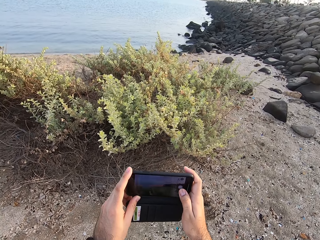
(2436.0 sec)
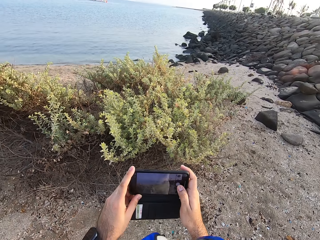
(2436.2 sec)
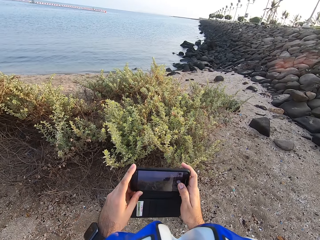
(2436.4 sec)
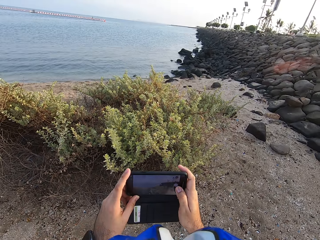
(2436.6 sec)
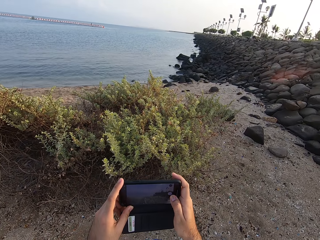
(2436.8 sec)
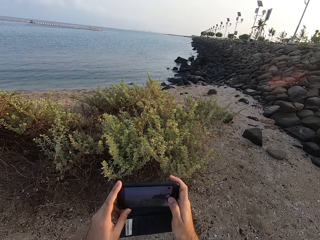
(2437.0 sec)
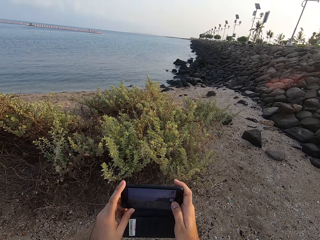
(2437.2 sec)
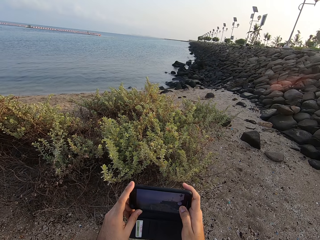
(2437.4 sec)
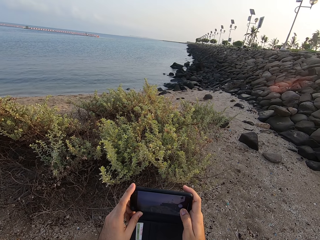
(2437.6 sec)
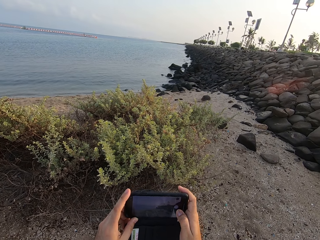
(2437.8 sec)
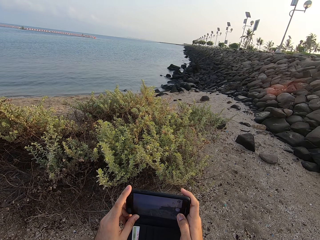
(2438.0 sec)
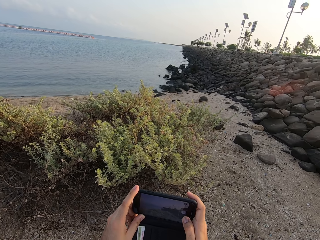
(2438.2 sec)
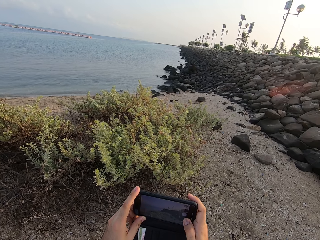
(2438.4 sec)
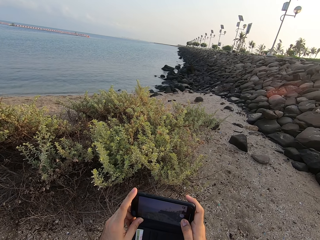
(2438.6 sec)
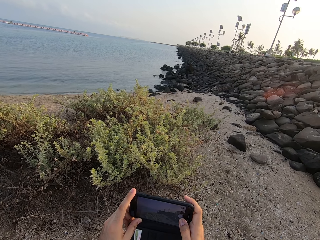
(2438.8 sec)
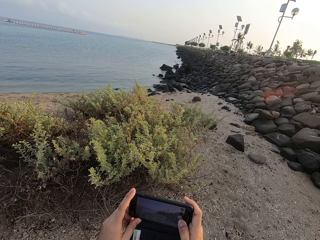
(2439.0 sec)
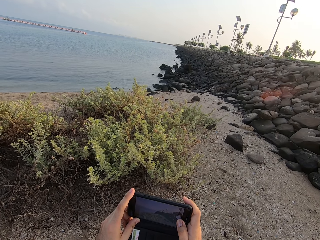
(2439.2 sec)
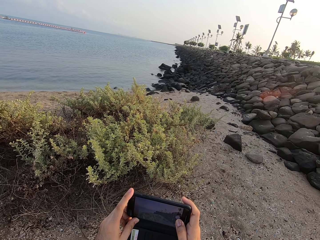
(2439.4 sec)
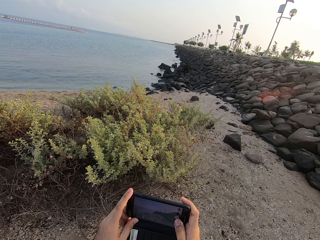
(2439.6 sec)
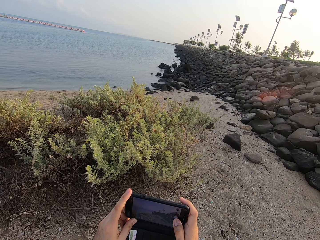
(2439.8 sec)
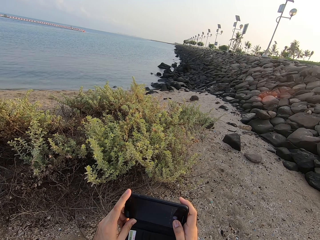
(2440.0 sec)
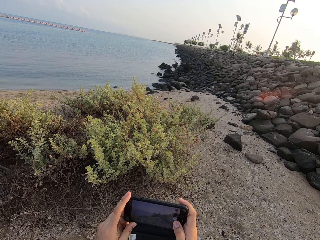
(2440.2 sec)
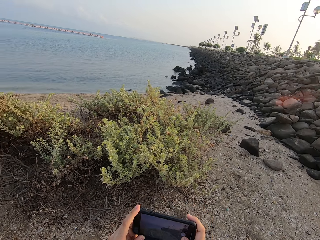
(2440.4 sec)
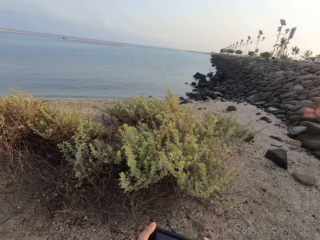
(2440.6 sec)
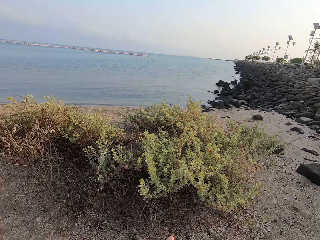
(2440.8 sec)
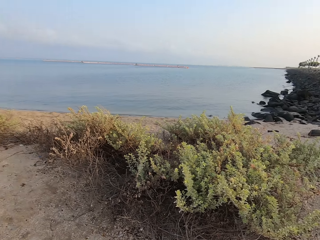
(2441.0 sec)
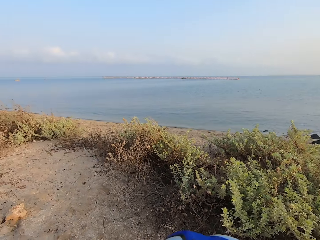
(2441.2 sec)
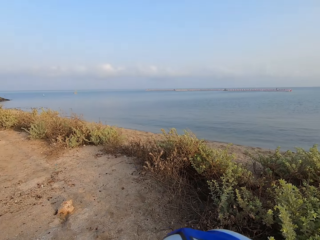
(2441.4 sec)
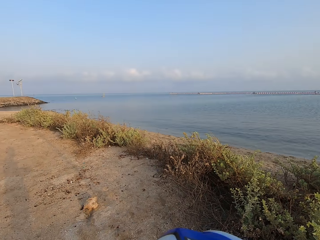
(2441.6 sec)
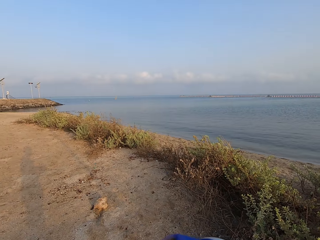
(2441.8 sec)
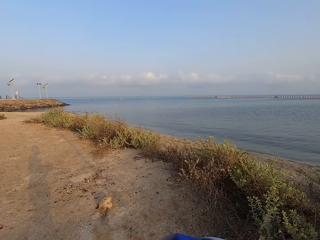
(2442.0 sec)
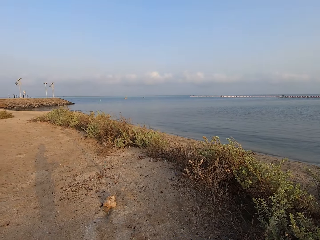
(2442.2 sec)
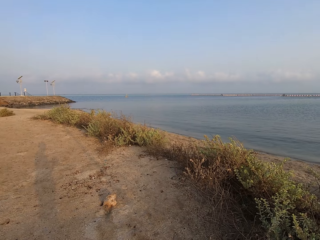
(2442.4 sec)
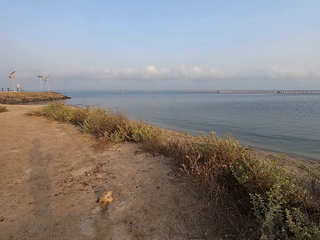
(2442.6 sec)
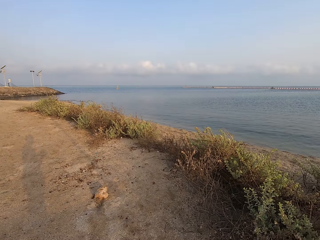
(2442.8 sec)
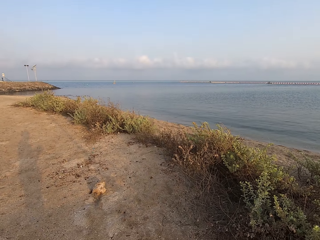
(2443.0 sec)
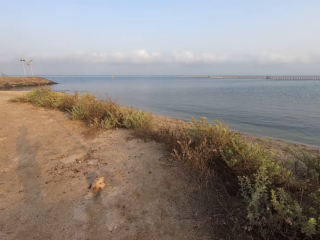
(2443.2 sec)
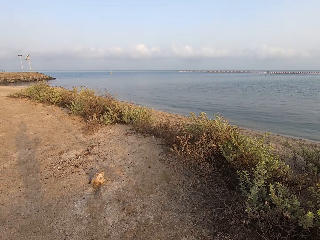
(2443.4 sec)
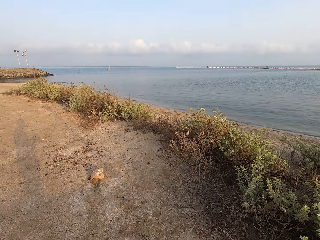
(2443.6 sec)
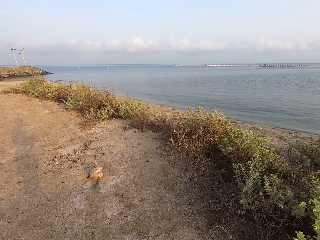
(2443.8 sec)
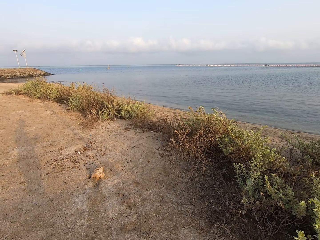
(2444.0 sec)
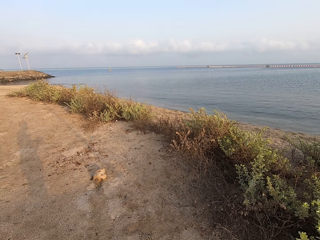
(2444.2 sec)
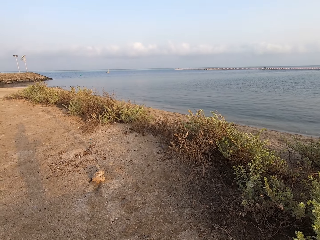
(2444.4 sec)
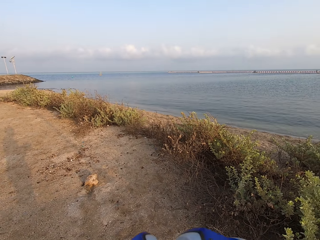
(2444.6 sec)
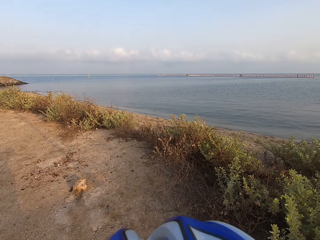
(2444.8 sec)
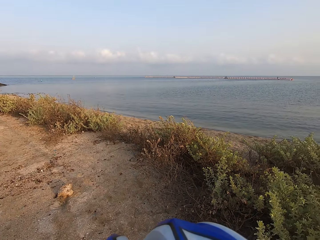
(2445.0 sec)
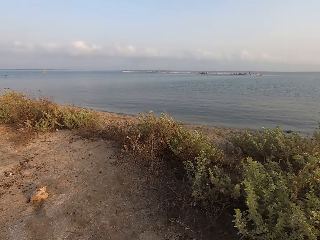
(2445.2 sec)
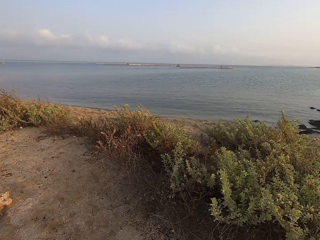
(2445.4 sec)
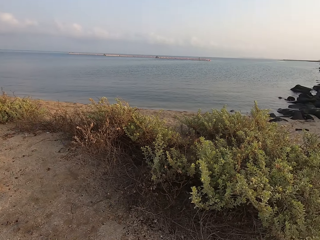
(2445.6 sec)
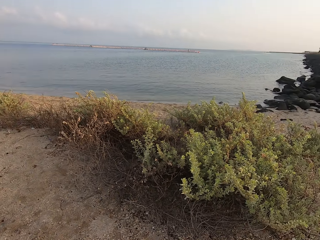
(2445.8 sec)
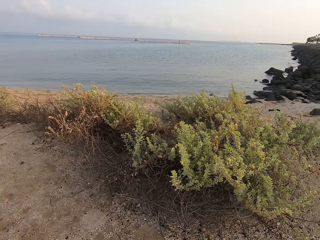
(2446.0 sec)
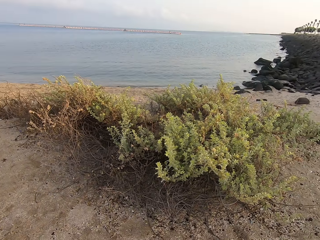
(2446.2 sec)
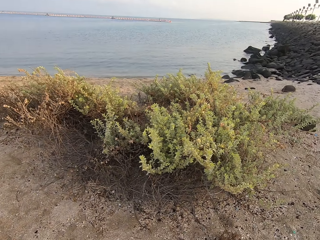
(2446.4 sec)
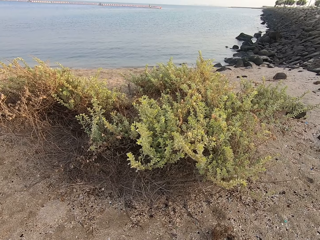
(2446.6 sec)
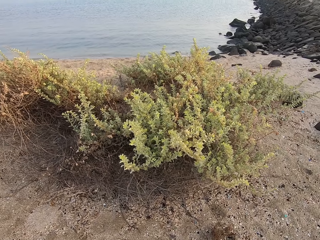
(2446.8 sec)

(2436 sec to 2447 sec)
The camera wearer uses his phone. They look around the beach.

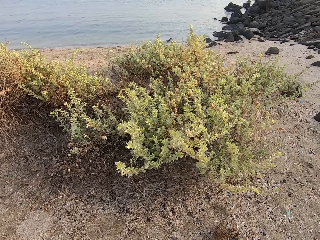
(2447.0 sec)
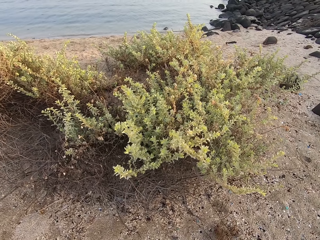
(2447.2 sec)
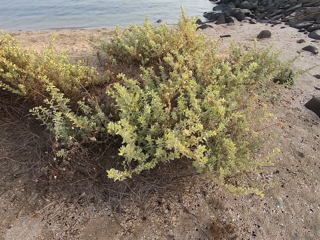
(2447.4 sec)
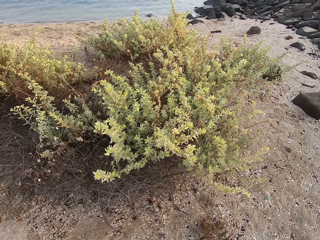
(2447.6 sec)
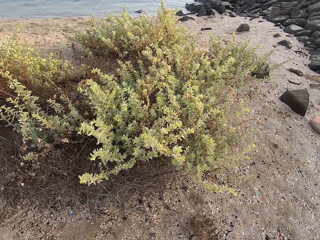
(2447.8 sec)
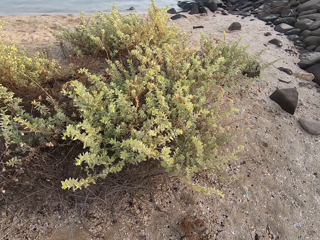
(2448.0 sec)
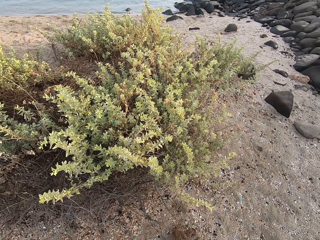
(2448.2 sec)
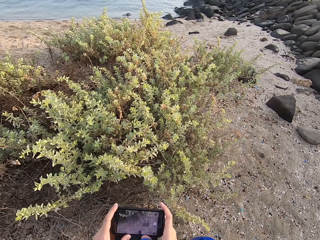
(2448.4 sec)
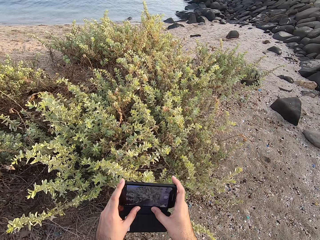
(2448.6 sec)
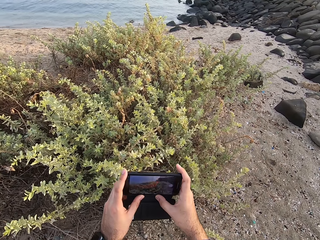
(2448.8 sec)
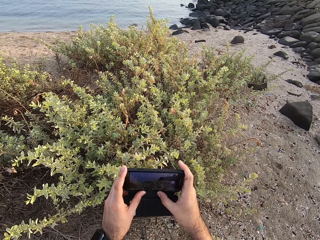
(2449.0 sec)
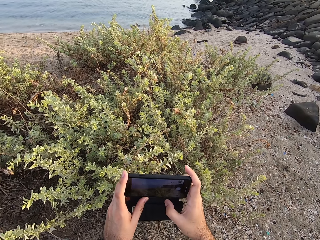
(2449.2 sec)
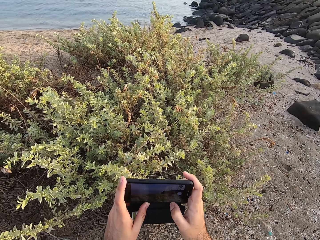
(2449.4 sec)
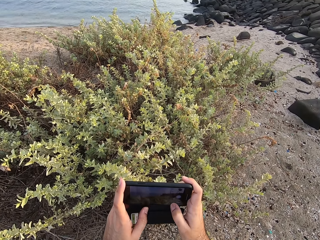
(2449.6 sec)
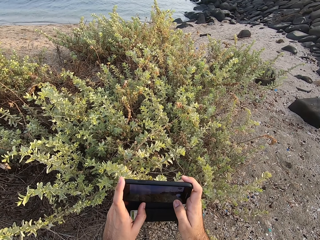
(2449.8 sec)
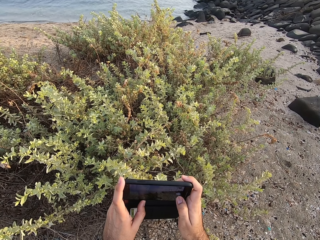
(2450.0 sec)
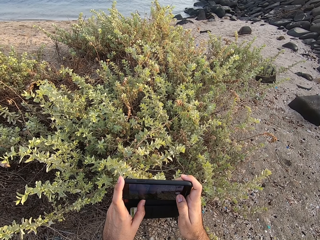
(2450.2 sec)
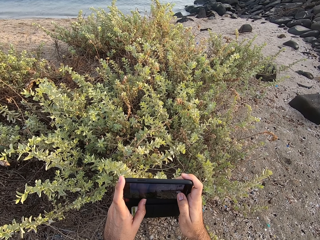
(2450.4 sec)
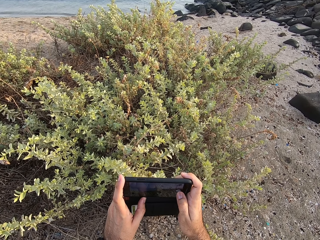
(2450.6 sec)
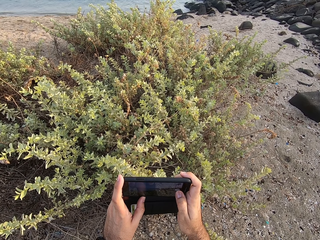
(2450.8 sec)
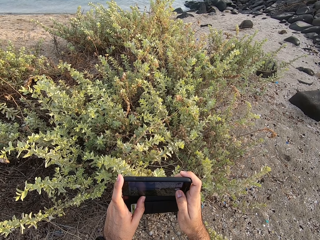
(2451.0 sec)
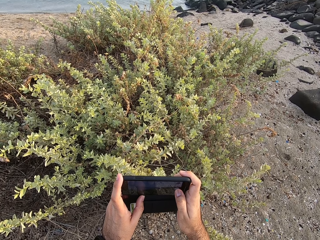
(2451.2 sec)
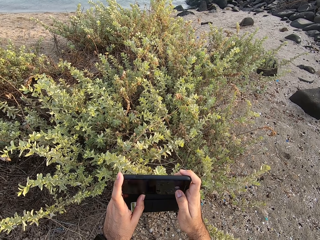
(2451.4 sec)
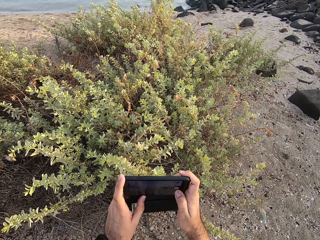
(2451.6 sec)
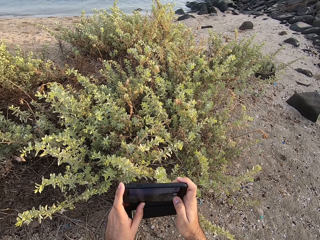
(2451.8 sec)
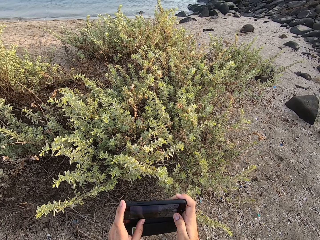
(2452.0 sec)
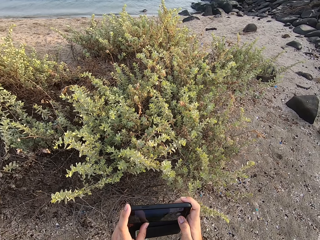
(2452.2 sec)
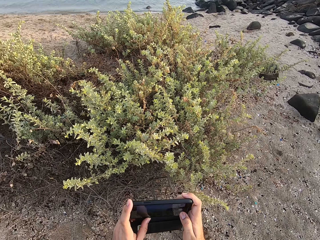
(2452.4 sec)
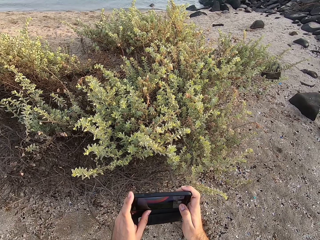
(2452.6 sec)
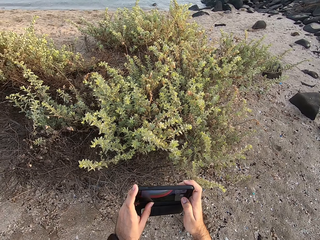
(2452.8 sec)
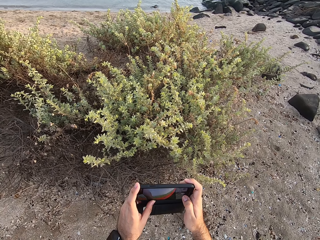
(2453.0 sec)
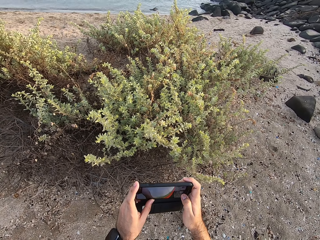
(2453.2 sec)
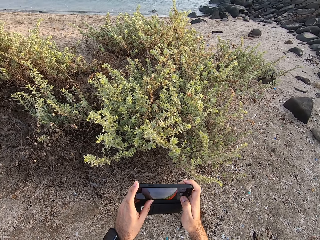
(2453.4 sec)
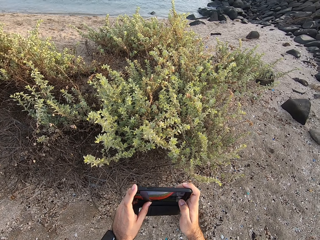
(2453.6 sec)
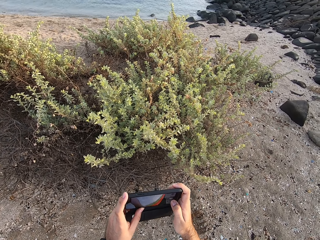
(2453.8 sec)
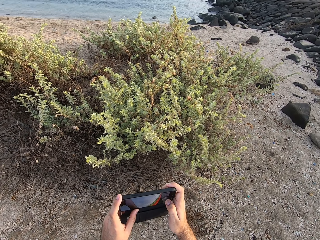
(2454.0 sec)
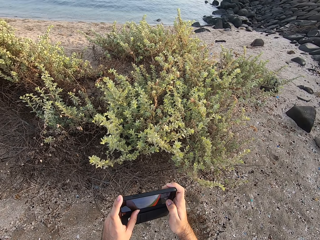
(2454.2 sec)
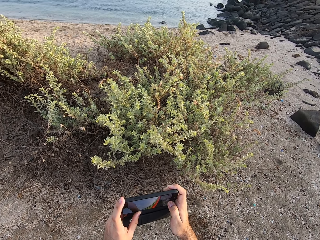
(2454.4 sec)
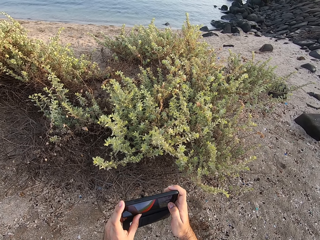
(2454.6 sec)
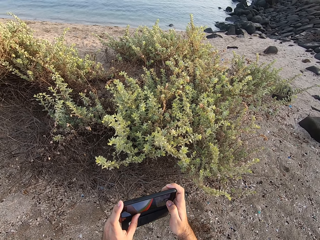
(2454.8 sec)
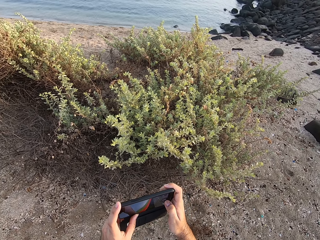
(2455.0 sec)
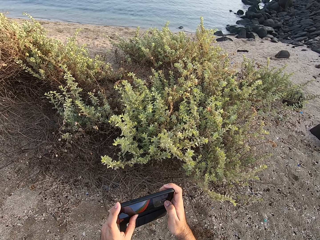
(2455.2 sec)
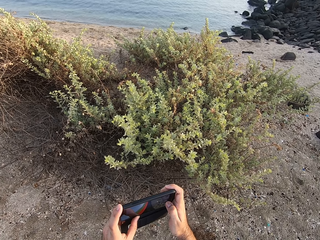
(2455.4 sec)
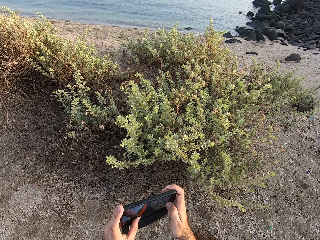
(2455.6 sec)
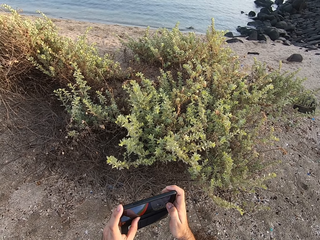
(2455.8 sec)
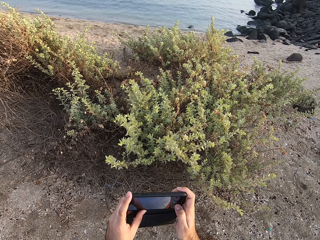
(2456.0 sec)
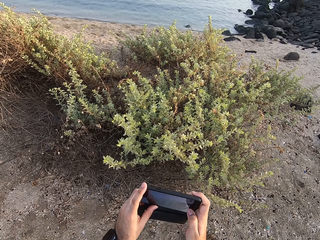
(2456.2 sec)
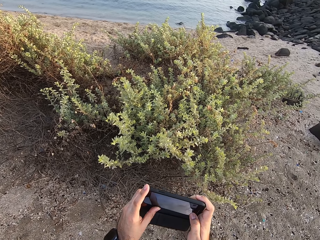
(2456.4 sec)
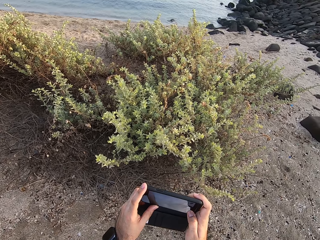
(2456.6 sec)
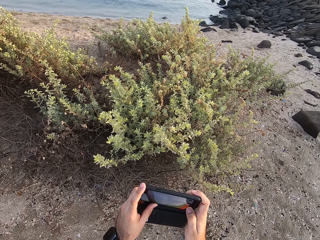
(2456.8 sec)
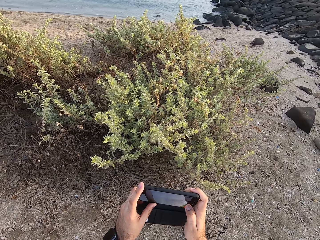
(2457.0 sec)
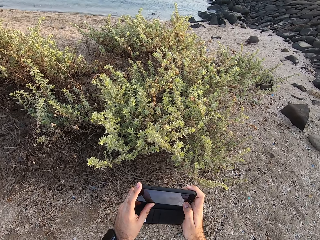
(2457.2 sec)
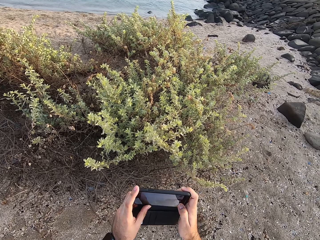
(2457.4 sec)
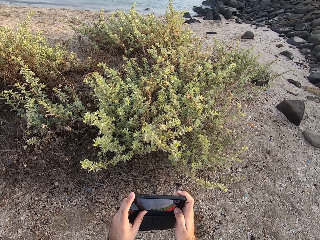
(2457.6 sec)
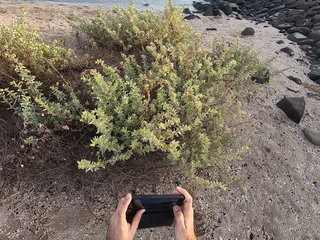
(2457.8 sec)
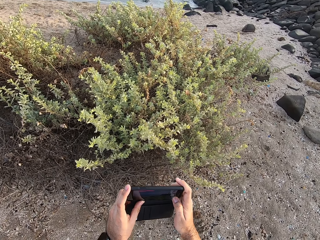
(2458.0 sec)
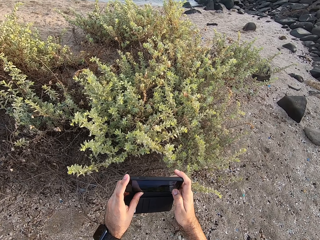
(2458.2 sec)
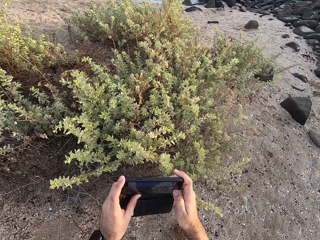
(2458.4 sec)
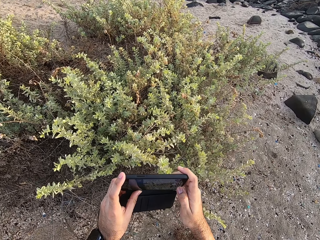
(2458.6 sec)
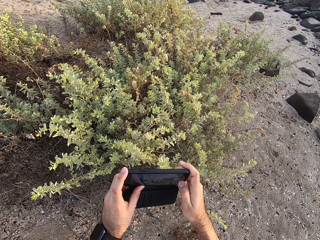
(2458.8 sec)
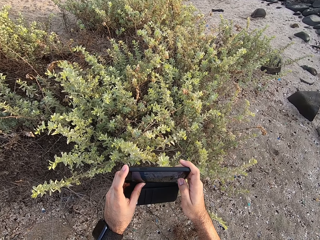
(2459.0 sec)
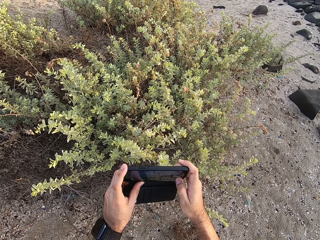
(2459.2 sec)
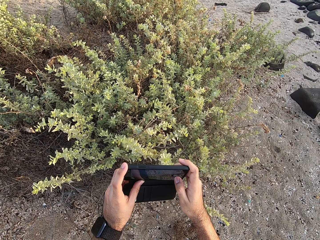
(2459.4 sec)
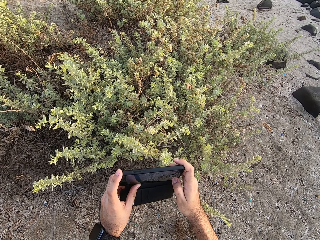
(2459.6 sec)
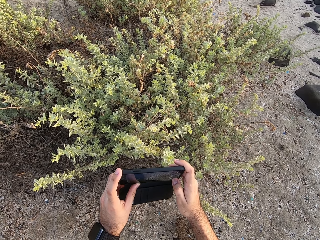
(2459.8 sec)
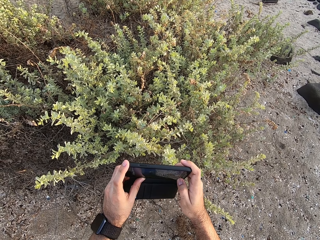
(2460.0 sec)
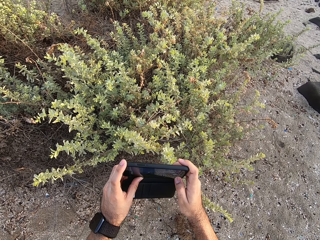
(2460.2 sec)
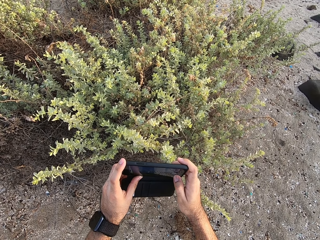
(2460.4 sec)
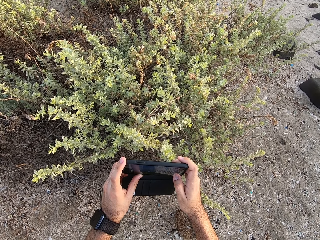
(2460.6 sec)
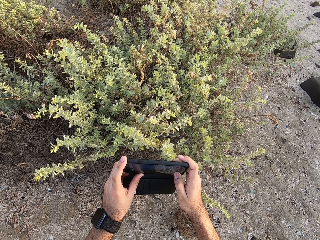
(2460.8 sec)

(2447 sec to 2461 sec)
The camera wearer takes a picture. He uses his phone. He moves his hand around.
